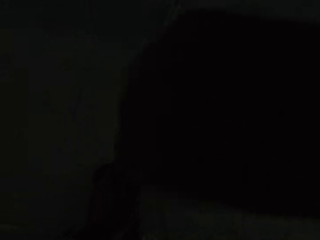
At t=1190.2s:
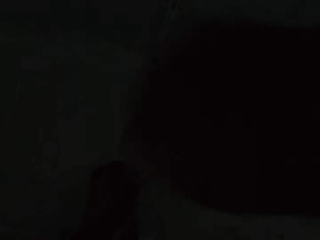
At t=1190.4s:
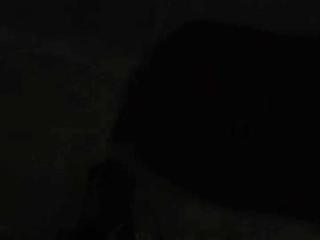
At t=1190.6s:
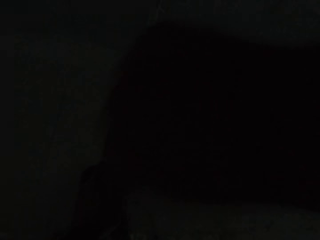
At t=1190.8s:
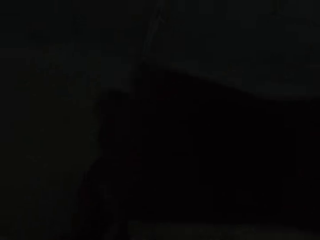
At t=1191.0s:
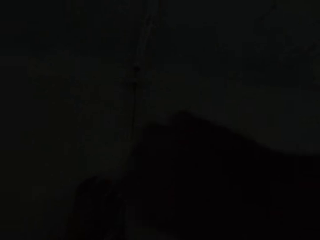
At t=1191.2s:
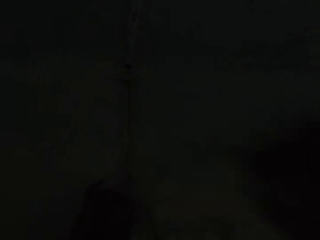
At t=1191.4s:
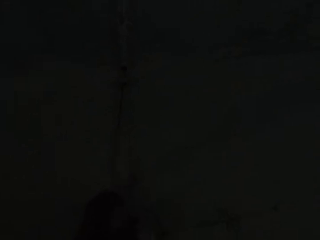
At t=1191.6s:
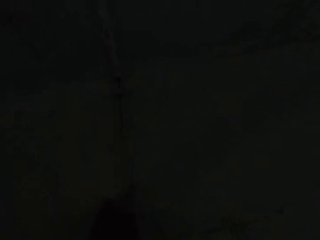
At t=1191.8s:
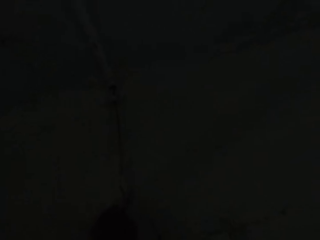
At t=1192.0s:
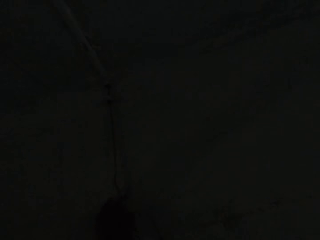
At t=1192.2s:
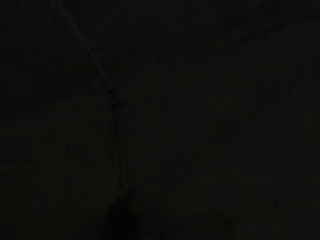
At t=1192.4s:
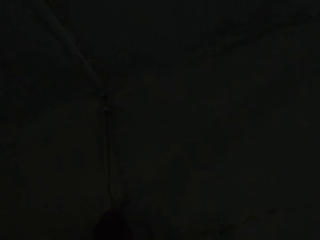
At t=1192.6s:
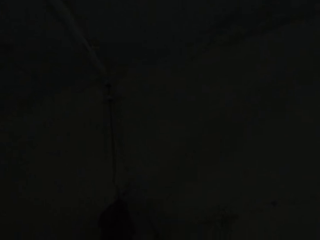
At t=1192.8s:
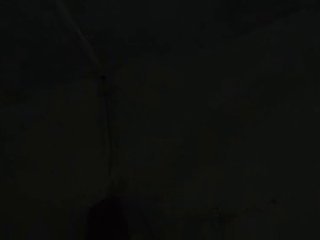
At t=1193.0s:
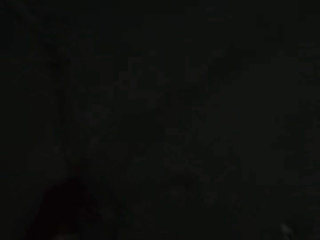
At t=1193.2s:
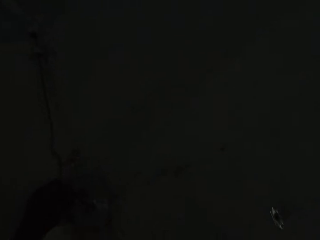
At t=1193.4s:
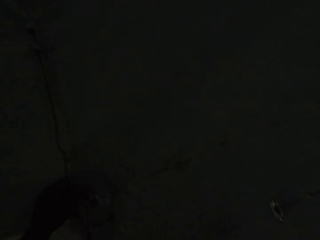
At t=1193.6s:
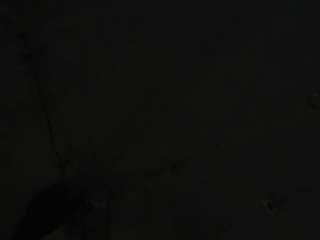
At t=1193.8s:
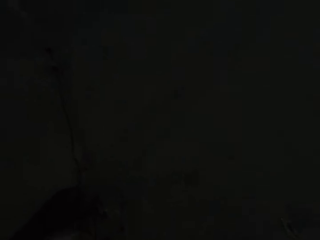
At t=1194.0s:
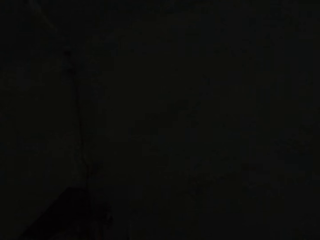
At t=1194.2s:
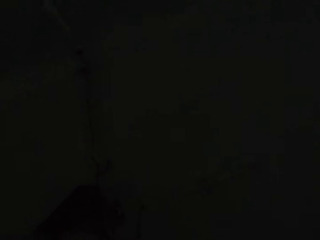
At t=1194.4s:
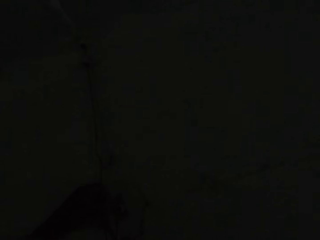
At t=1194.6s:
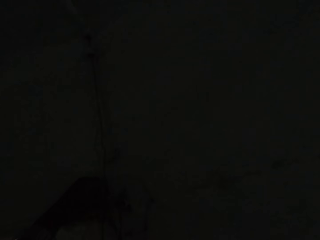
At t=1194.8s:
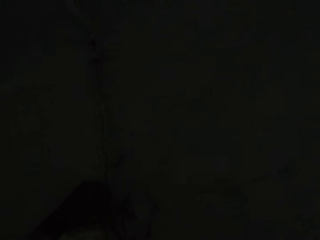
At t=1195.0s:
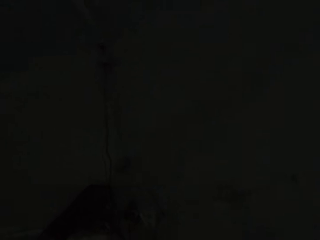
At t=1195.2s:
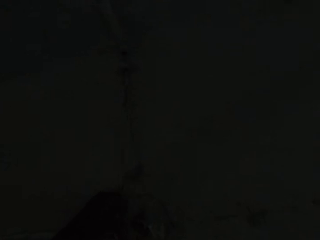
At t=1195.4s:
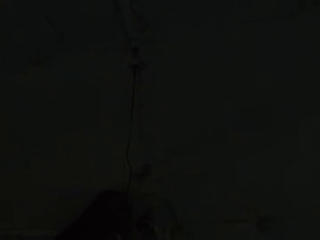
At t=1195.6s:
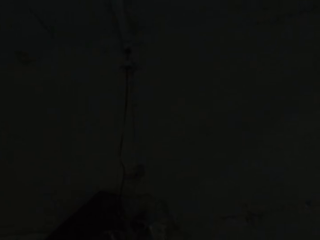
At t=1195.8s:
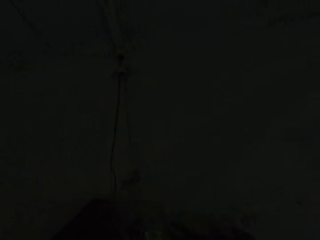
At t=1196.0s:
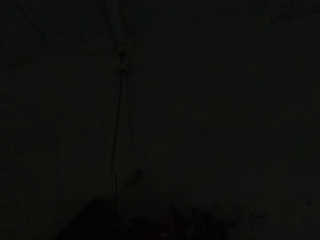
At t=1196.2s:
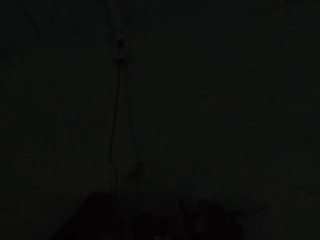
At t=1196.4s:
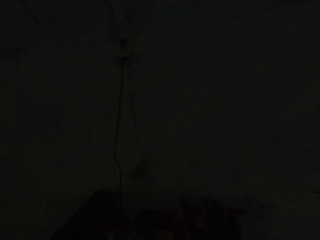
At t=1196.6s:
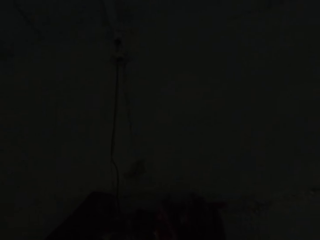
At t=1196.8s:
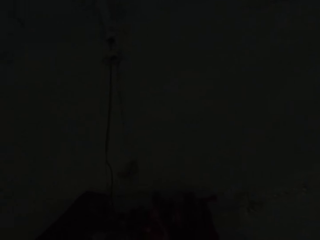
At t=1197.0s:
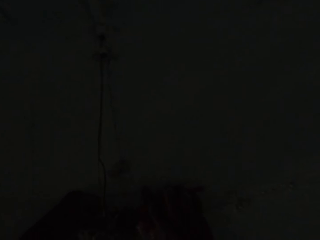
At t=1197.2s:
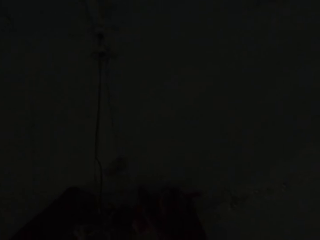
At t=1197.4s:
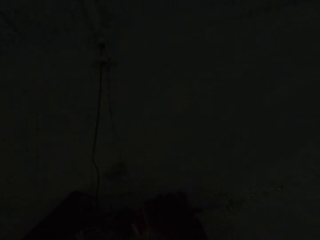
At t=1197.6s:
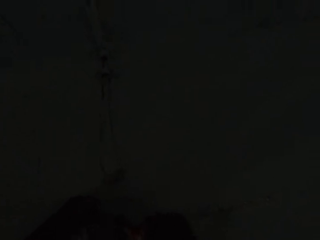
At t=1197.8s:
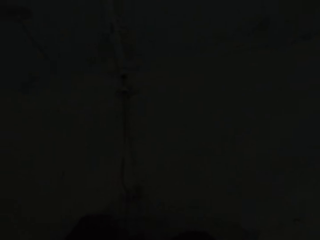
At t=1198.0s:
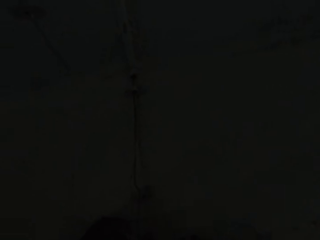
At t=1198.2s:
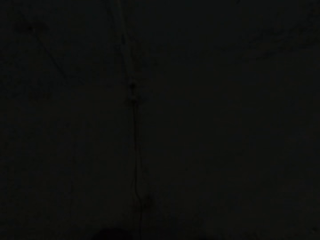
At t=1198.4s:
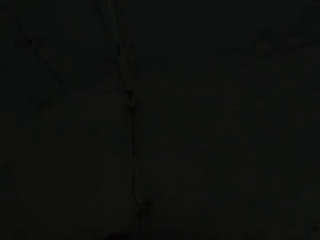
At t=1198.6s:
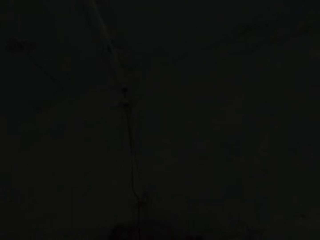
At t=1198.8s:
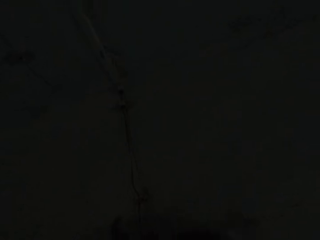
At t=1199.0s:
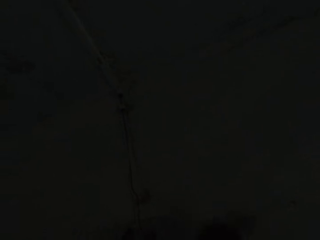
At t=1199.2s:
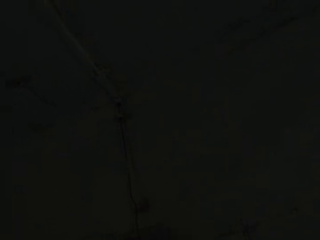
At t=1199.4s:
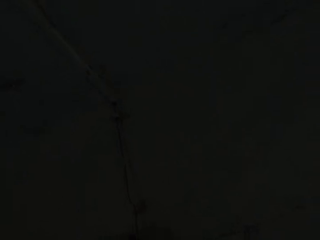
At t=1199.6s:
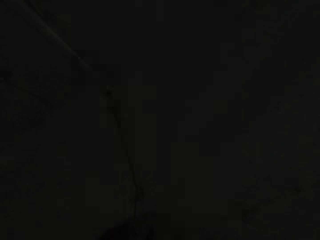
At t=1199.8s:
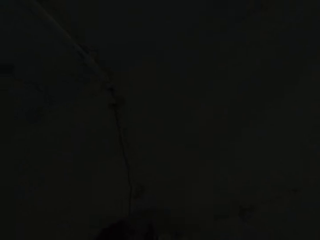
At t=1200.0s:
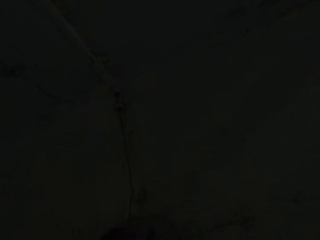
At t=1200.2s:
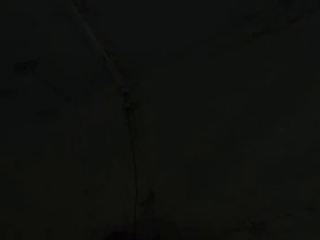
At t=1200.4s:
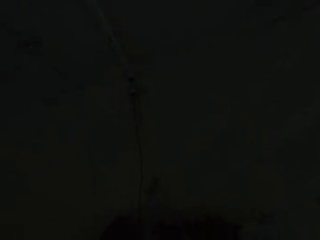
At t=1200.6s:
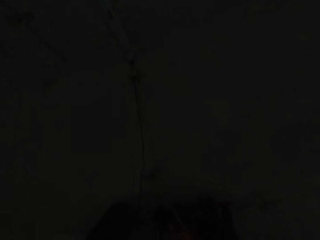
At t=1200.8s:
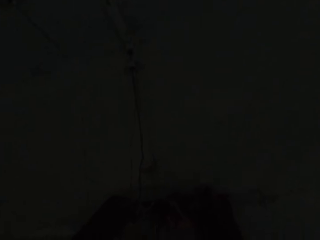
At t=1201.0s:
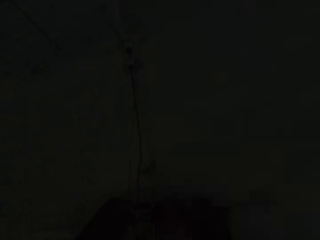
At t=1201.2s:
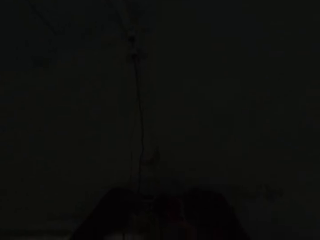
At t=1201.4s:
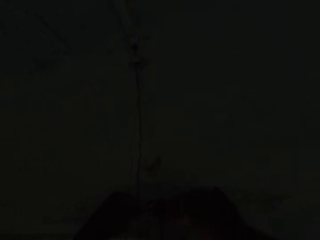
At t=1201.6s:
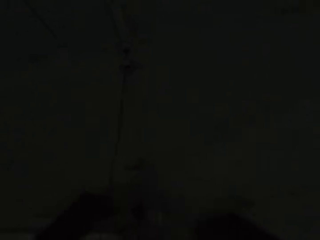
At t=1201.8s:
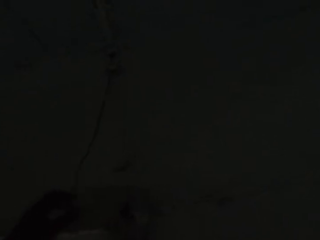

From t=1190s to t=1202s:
The camera wearer drags out the wire from the wall with his left hand. He cuts the wire on the wall with a wire cutter in his right hand.

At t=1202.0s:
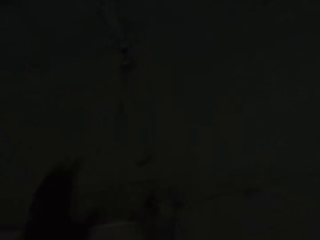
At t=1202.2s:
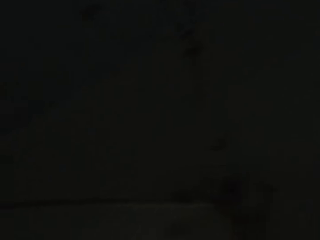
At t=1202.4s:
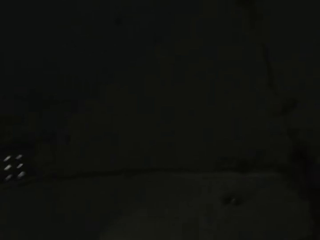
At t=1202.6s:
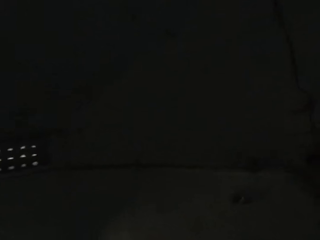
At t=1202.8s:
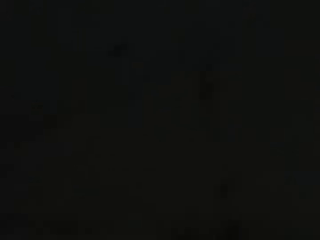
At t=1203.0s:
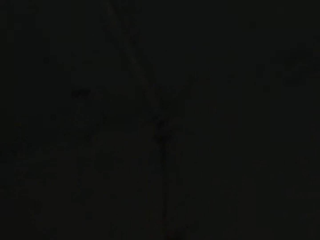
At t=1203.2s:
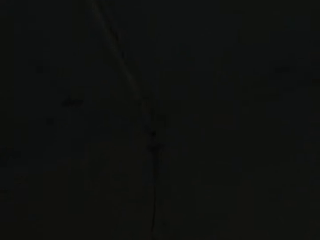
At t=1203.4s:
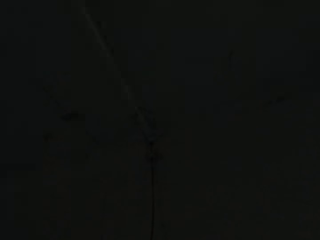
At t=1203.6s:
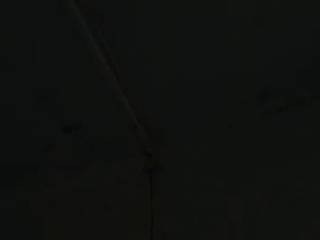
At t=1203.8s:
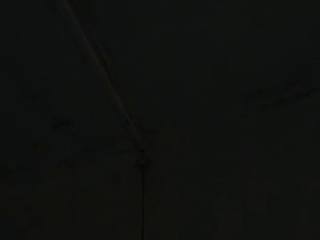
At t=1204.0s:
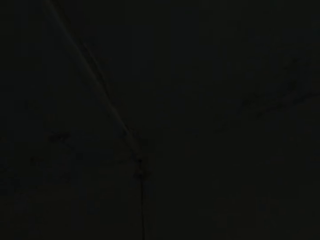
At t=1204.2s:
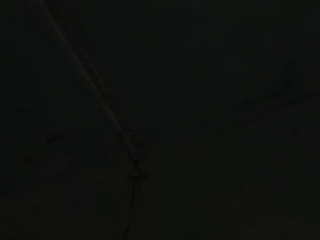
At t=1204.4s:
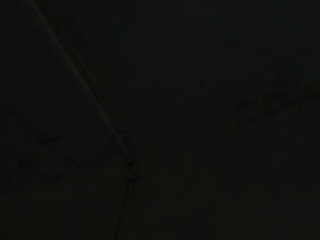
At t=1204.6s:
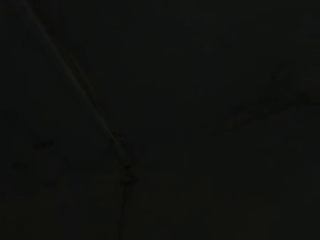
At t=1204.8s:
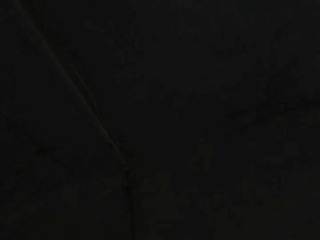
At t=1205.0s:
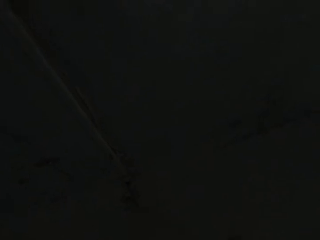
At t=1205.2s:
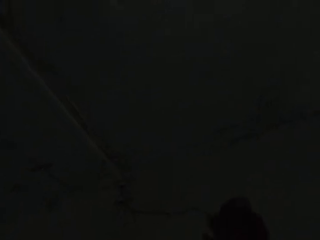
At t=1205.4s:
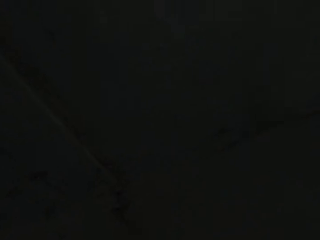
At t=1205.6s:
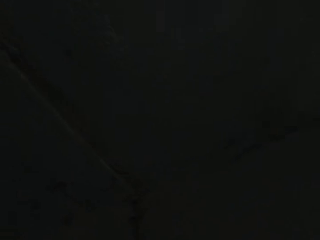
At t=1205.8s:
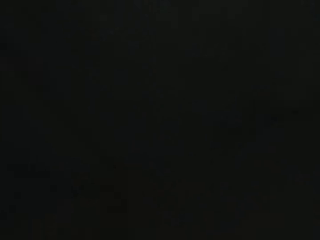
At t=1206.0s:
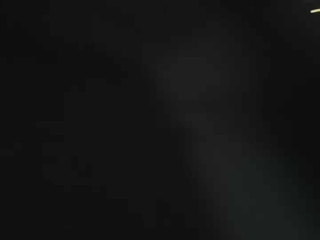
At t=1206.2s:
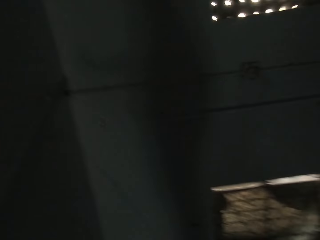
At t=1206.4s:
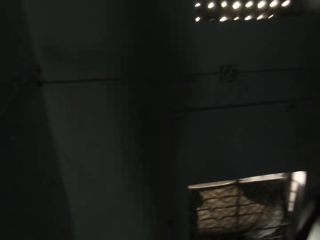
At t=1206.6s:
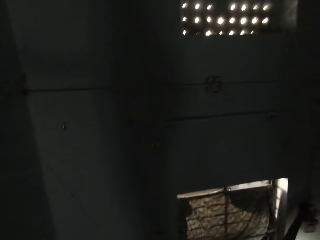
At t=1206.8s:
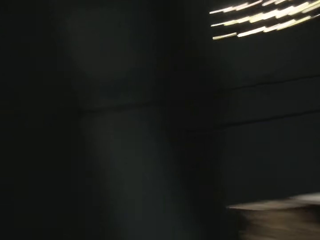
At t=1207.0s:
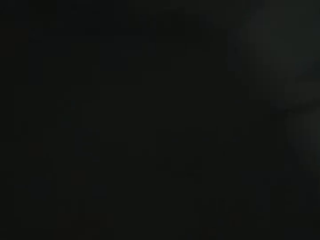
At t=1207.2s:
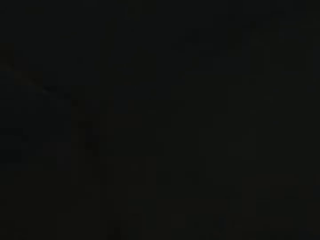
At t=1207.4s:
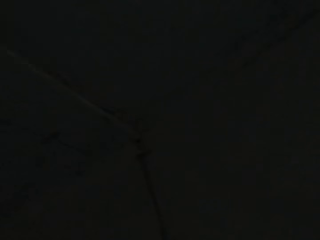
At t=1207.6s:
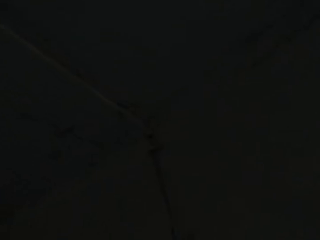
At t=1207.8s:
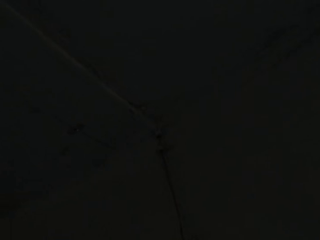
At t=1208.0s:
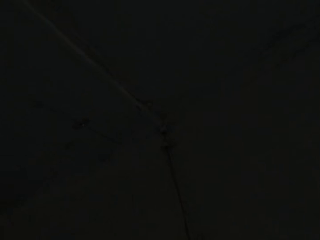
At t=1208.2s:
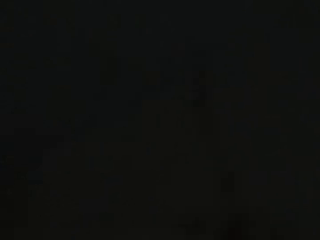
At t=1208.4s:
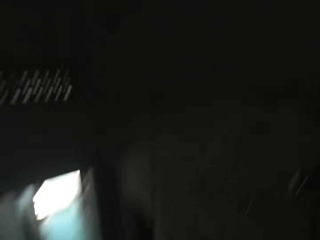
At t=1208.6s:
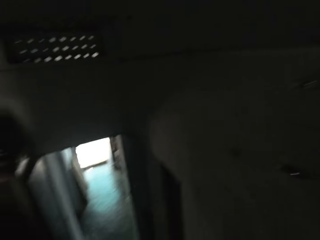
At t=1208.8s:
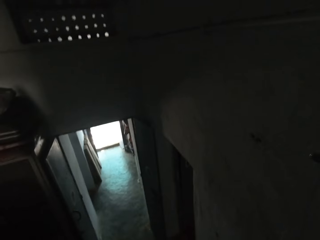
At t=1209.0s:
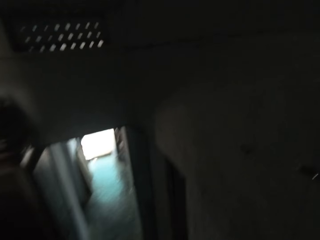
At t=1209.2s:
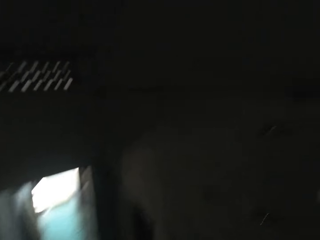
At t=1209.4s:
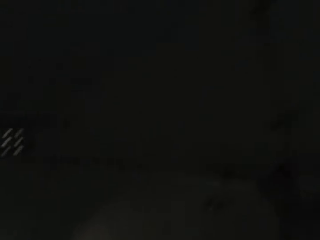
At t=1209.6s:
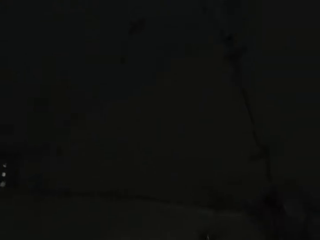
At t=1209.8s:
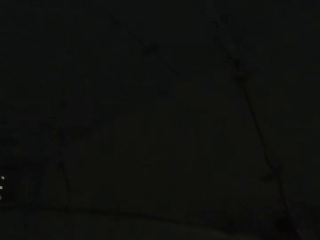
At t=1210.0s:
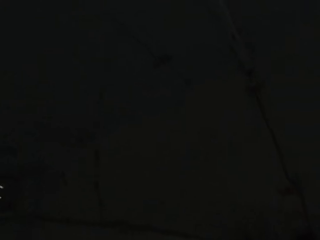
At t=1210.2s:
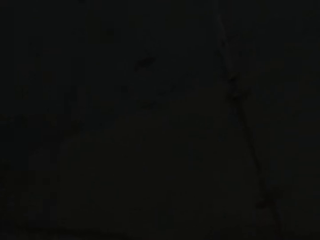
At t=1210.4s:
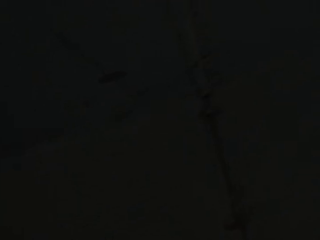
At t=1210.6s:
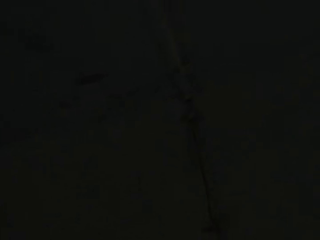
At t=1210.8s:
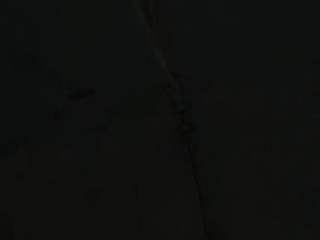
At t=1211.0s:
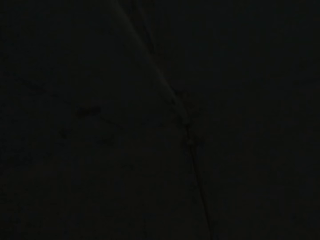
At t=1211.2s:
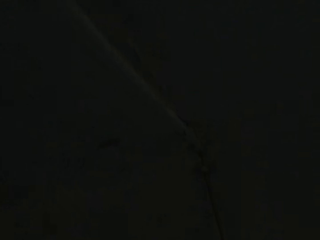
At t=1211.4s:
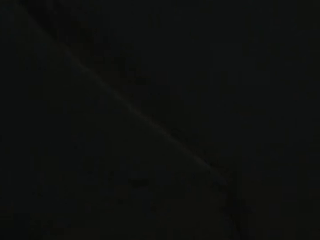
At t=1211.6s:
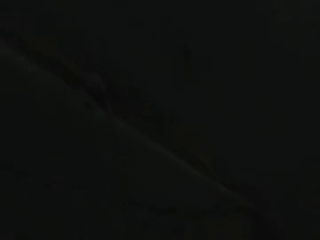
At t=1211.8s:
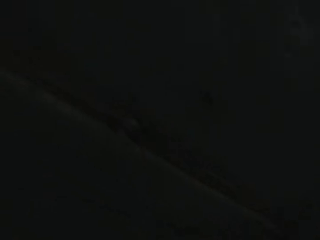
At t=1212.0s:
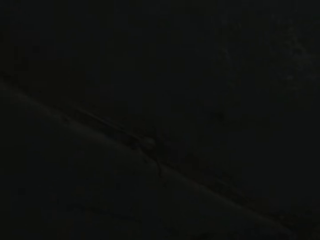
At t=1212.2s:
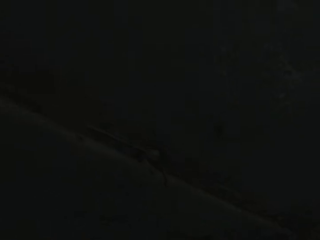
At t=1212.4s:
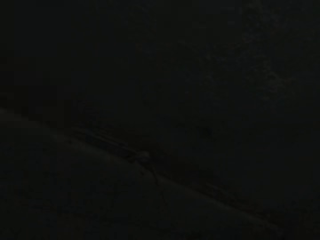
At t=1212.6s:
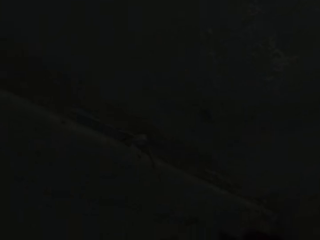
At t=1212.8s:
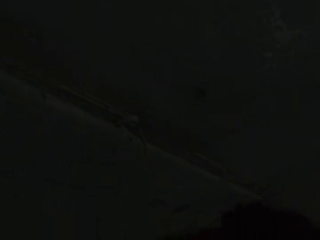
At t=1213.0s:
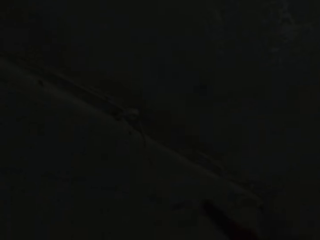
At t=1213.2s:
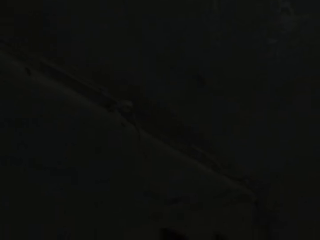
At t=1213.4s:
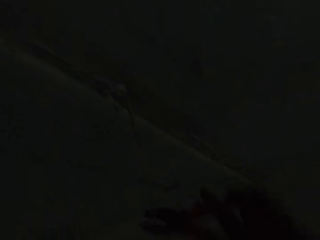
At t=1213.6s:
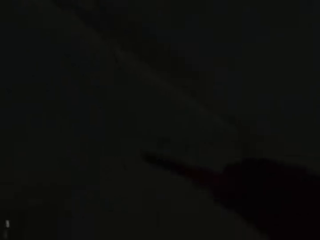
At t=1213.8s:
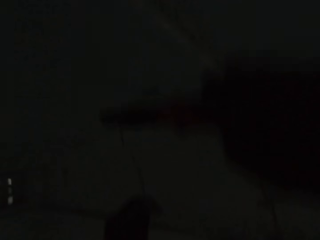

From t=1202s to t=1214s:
The camera wearer drags out the wire from the wall with his right hand. He looks around.
